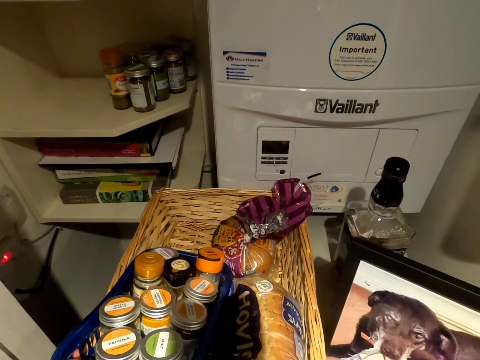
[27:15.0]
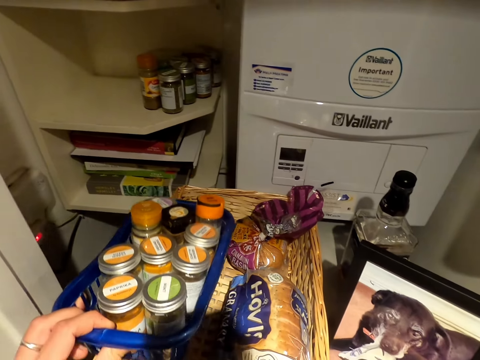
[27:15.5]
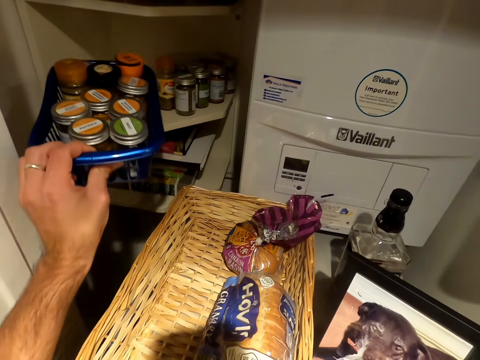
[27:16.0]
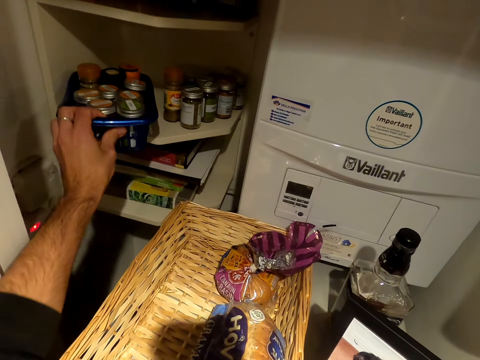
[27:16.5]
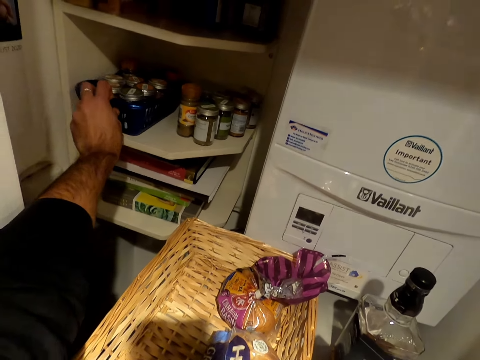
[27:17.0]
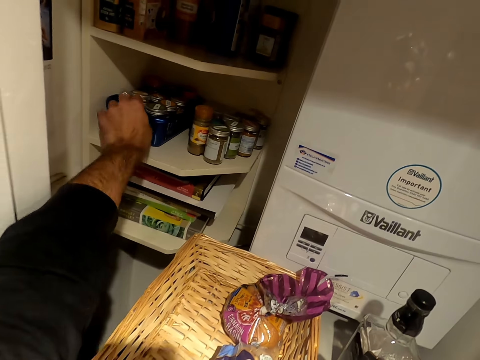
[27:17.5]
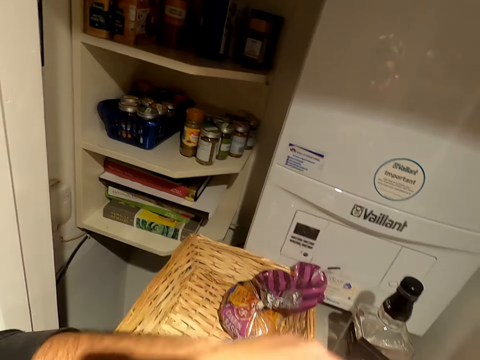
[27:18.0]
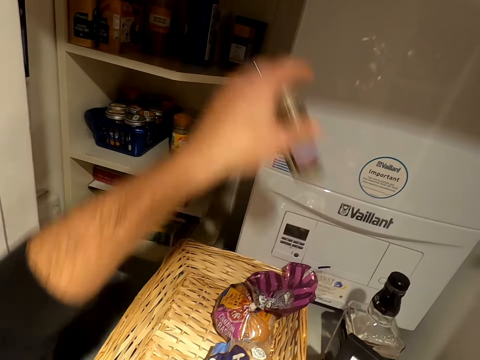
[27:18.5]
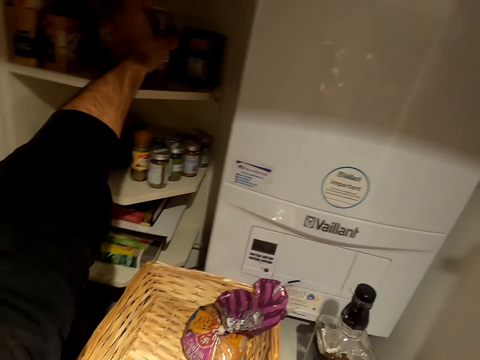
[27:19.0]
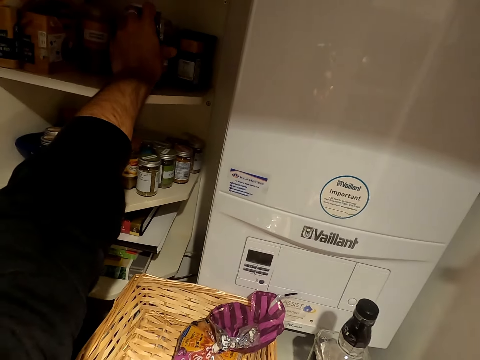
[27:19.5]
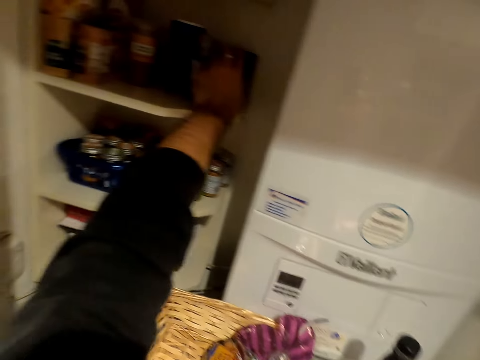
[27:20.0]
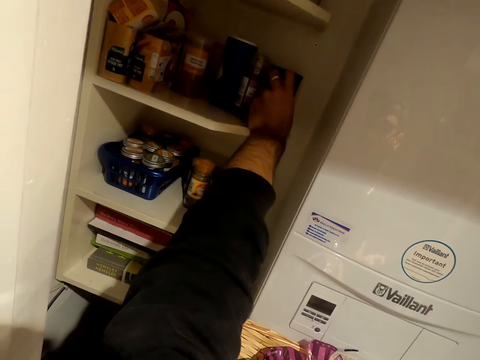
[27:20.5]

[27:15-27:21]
The camera wearer picks up a tin. They place the tin on the shelf.

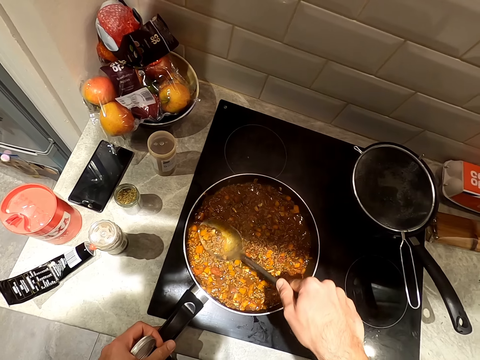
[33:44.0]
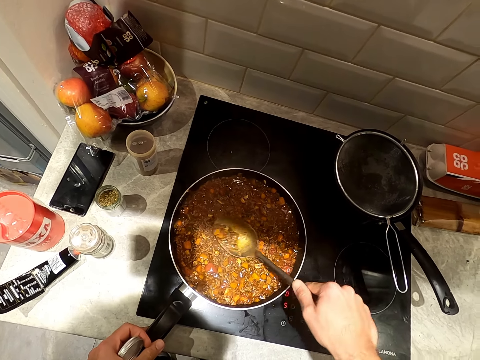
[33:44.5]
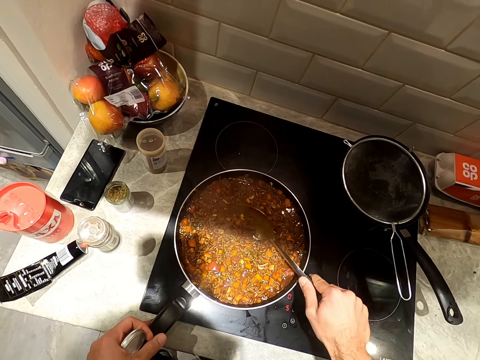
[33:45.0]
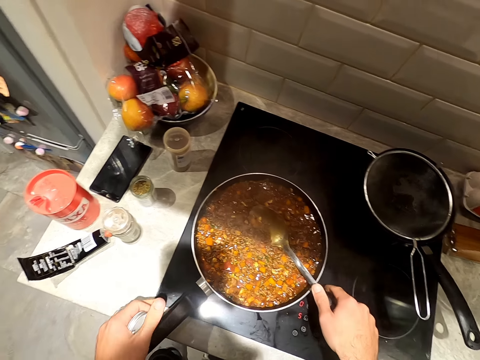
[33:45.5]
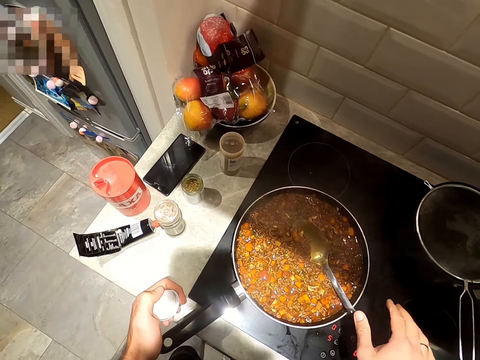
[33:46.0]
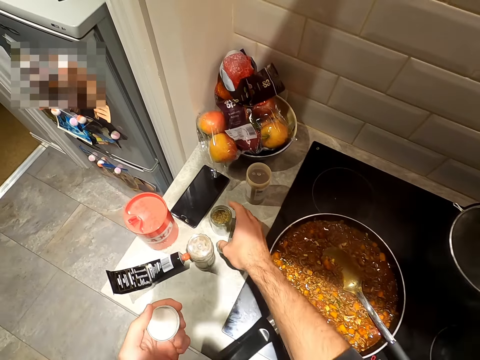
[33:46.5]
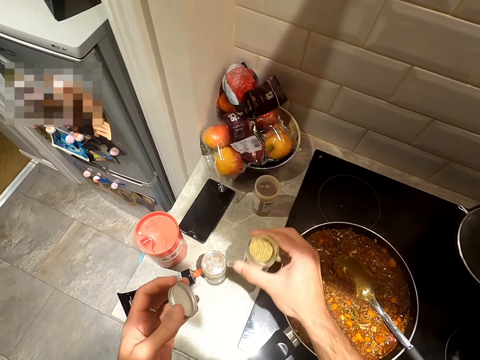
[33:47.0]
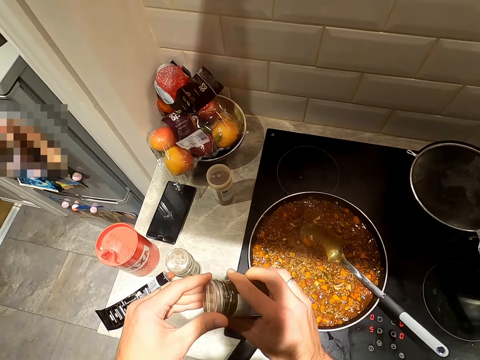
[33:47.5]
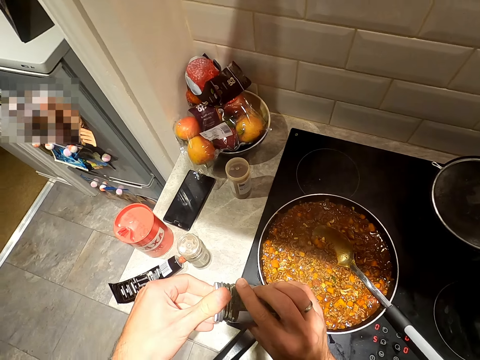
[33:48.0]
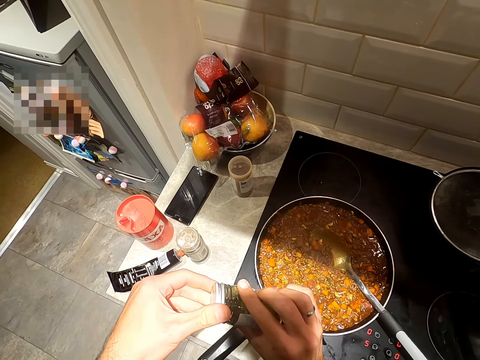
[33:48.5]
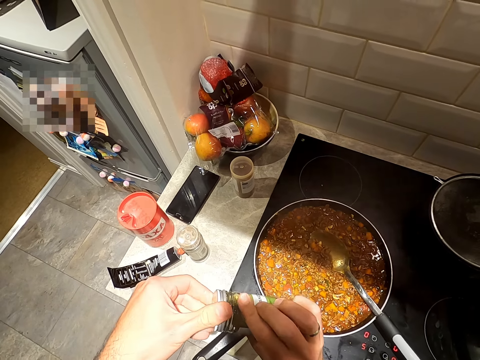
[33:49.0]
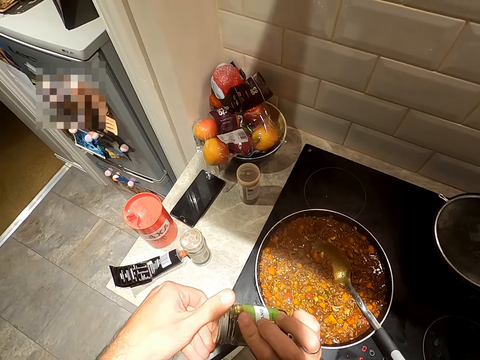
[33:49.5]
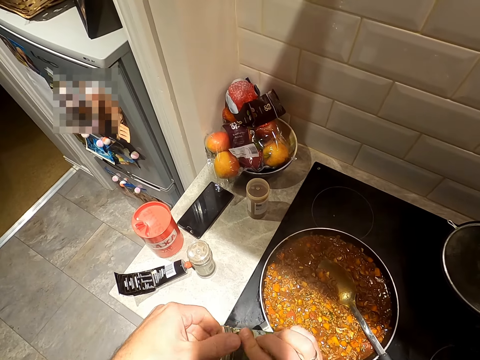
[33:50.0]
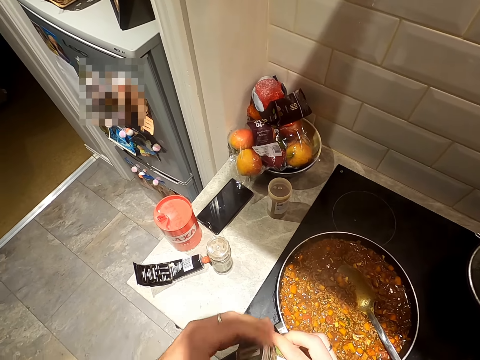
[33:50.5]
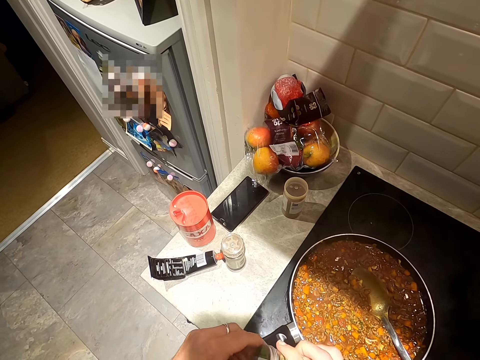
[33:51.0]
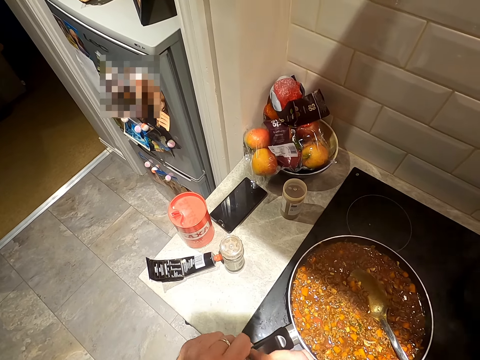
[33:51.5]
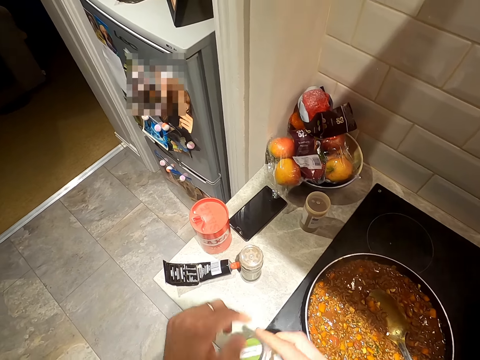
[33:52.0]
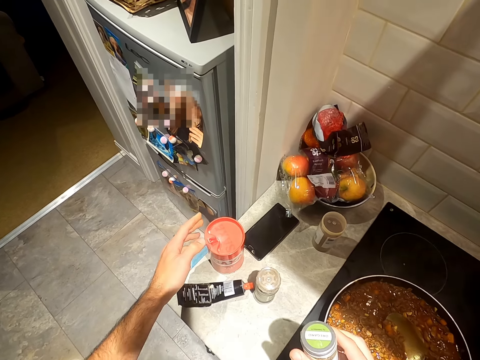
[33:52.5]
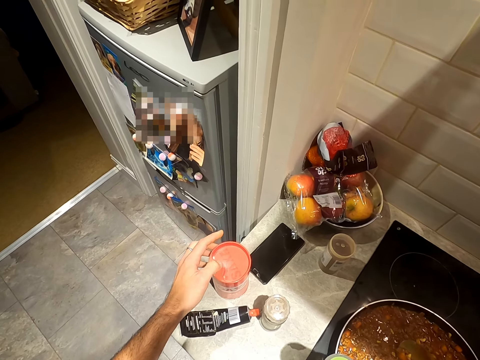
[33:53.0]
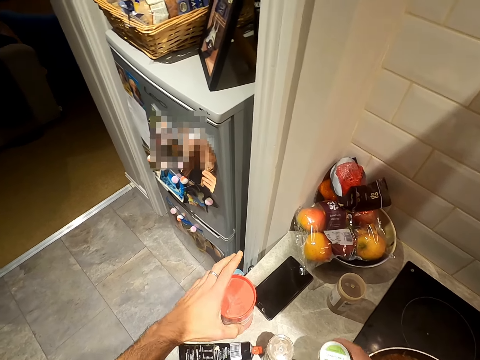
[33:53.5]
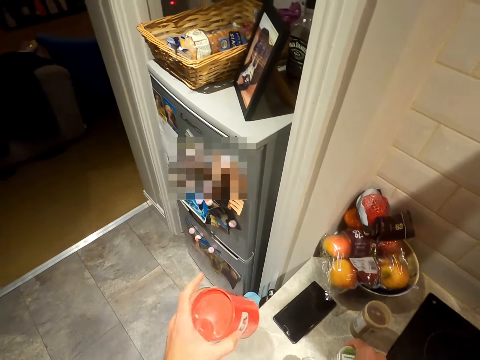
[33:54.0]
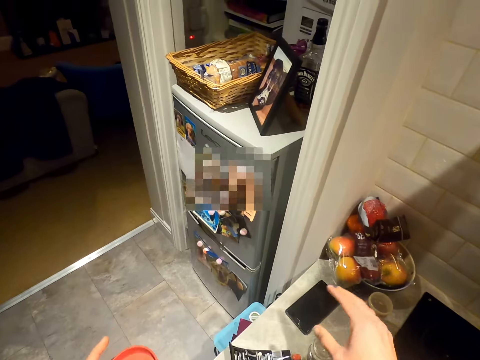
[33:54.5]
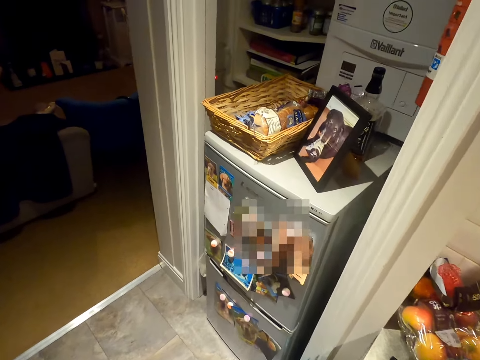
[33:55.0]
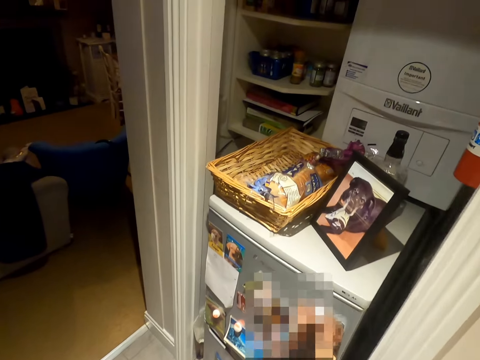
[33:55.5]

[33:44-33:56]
The camera wearer puts the spoon on the stew. They take a tin. They close the bottle of spices. They converse. They close the can. They take the can. They walk in the kitchen.

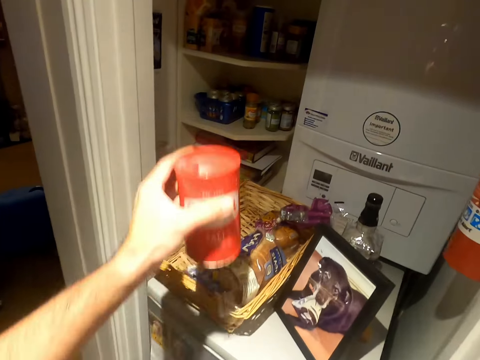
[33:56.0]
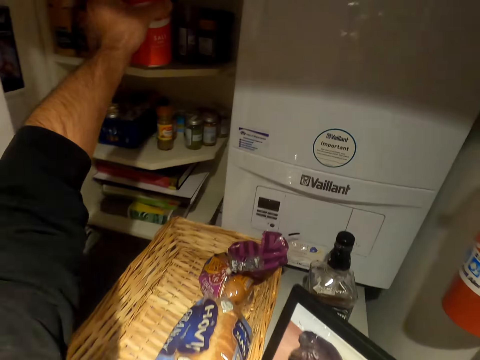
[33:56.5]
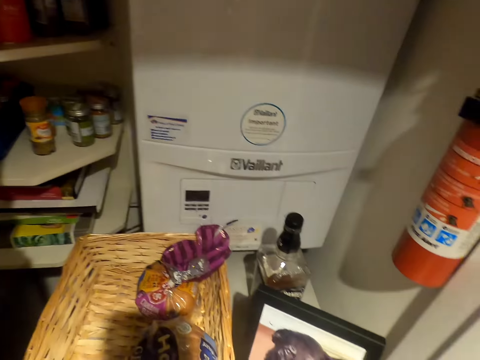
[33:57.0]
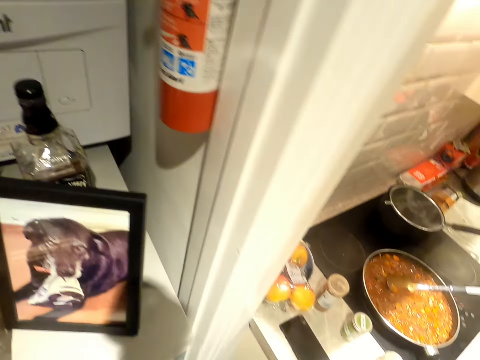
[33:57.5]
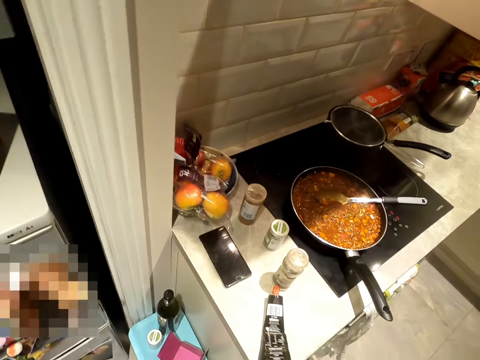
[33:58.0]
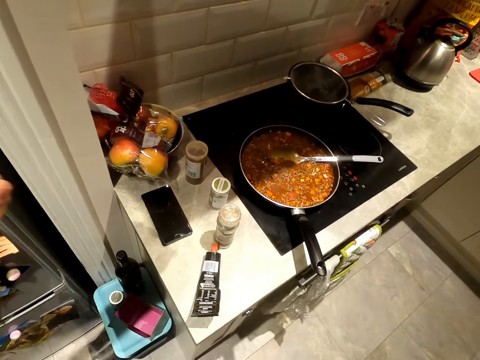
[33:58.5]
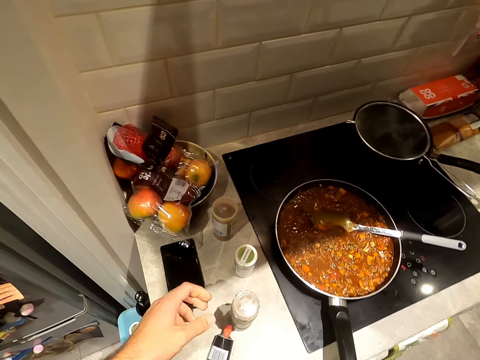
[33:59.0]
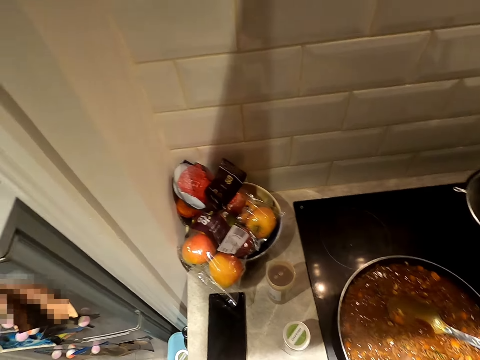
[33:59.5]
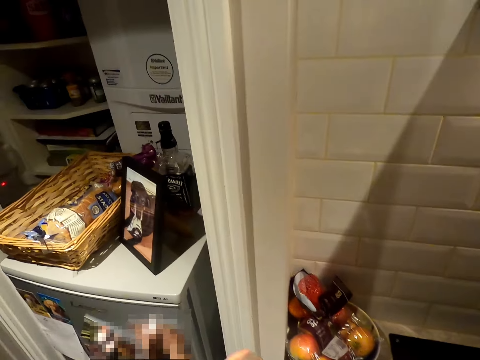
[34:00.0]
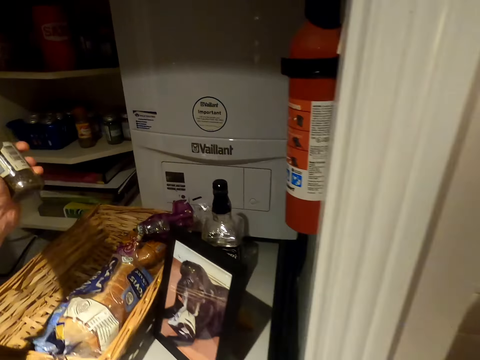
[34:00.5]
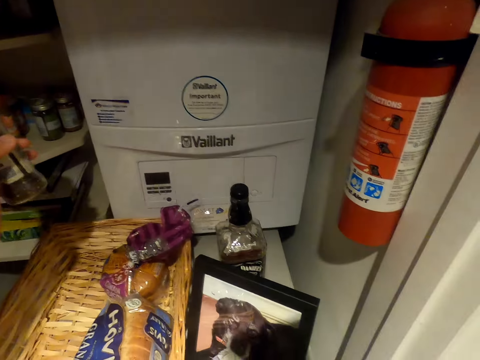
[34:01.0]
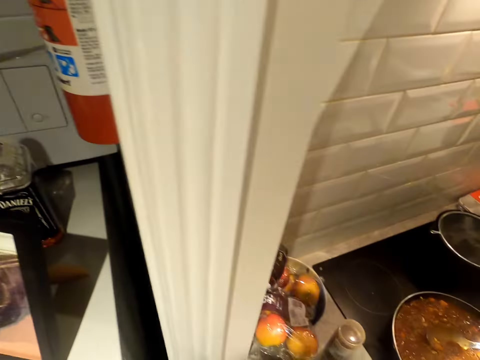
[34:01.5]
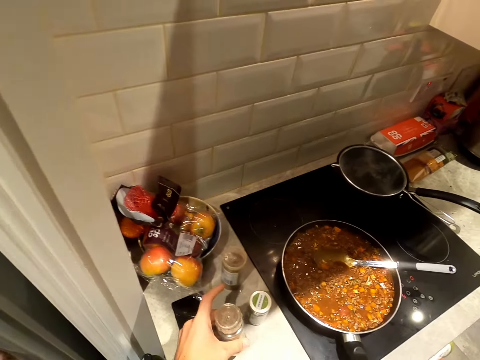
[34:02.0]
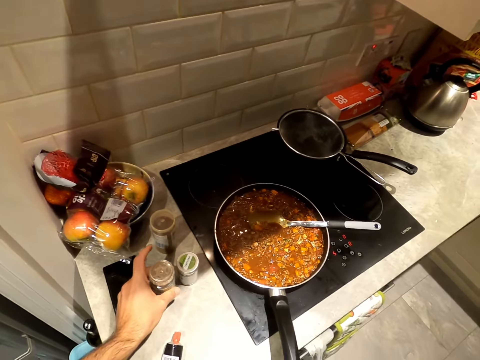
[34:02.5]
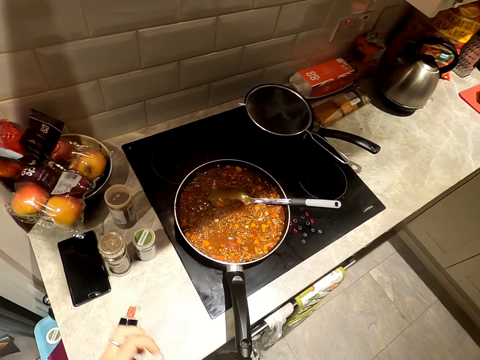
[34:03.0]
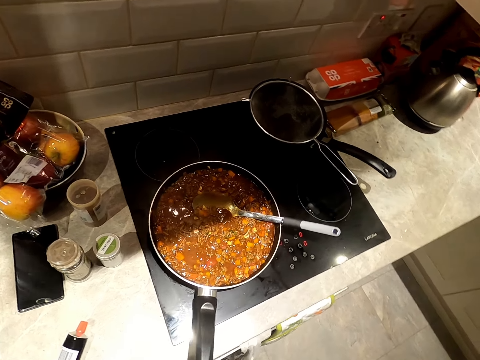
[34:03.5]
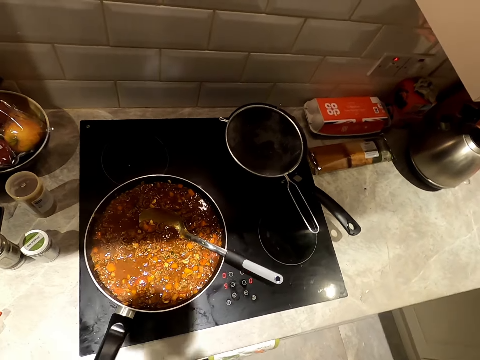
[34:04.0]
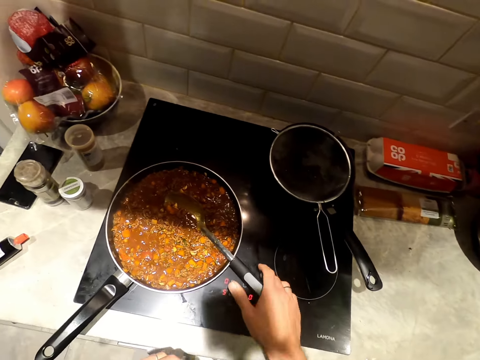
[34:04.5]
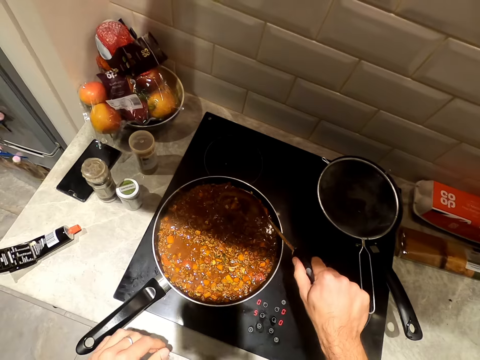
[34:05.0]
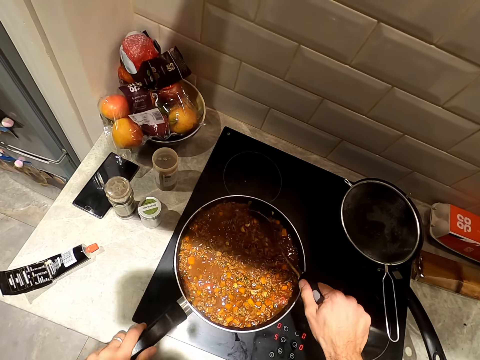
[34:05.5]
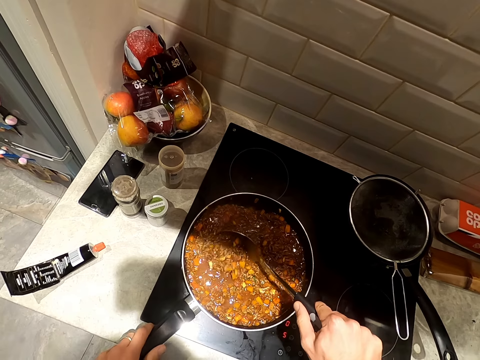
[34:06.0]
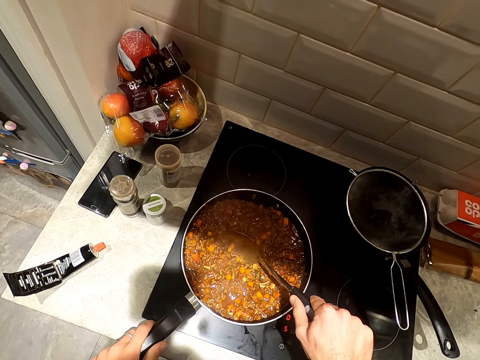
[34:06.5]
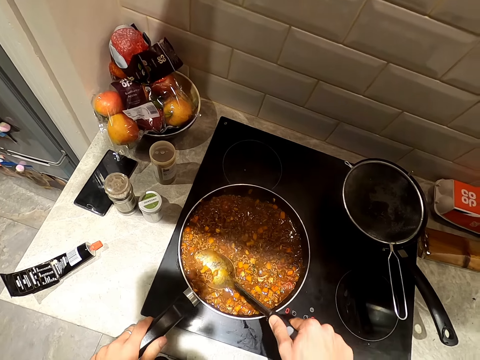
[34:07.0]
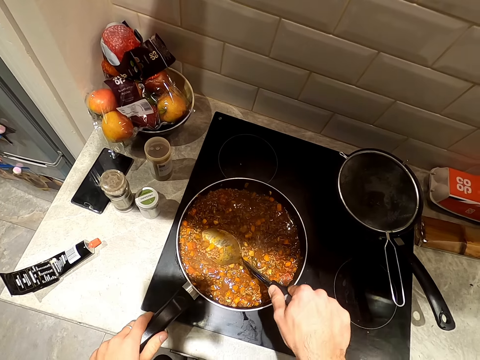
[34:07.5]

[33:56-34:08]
The camera wearer picks up the bottle of salt. They put the salt in the shelf. They move in the kitchen. They take a tin. They move to the shelf. They put a bottle of spices in the shelf. They put the tin on the surface. They take a spoon. They stir the soup with the spoon.
